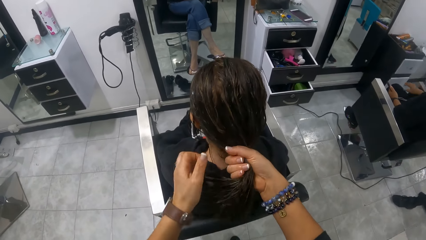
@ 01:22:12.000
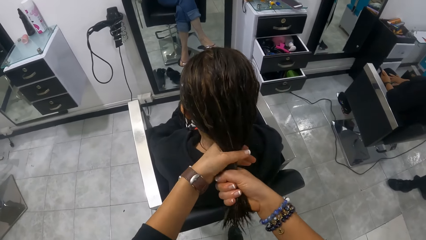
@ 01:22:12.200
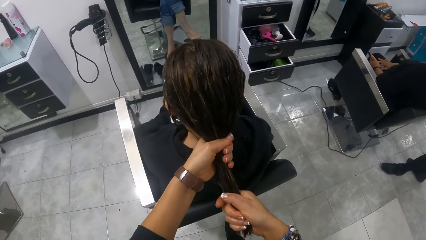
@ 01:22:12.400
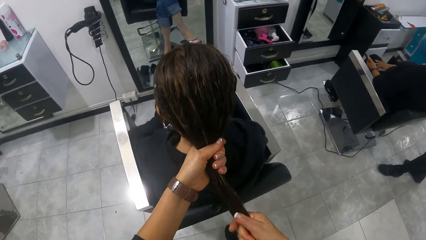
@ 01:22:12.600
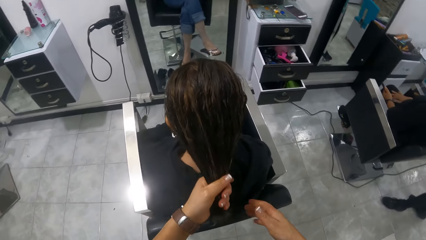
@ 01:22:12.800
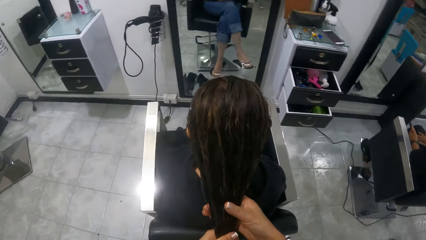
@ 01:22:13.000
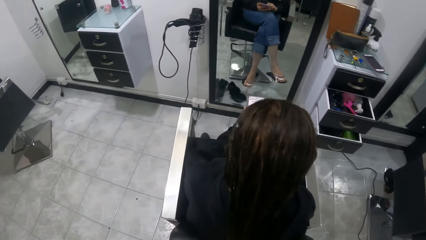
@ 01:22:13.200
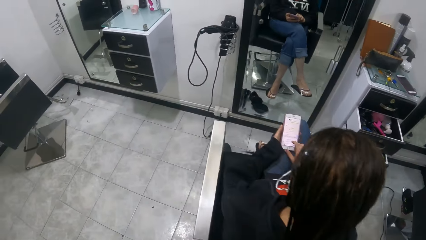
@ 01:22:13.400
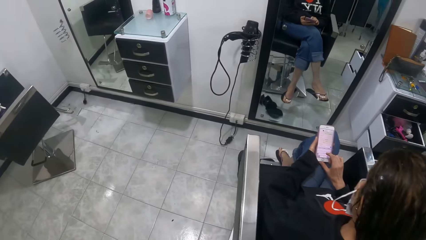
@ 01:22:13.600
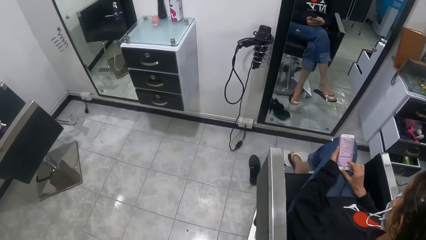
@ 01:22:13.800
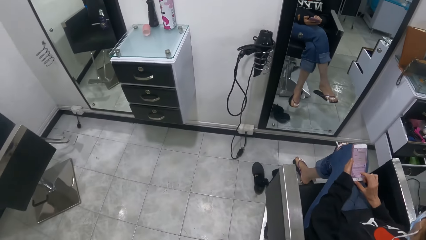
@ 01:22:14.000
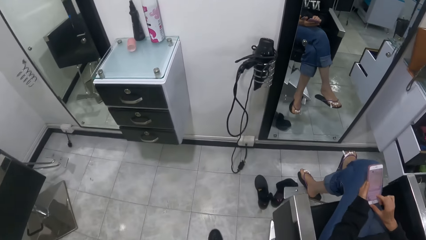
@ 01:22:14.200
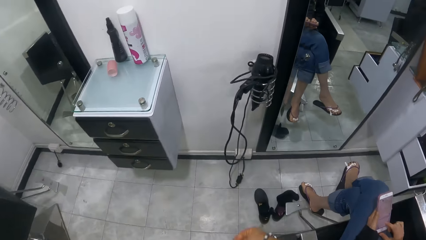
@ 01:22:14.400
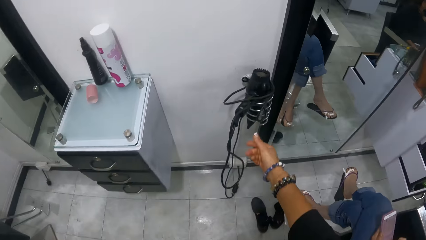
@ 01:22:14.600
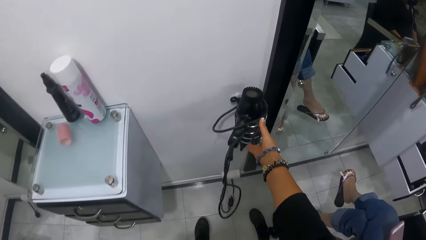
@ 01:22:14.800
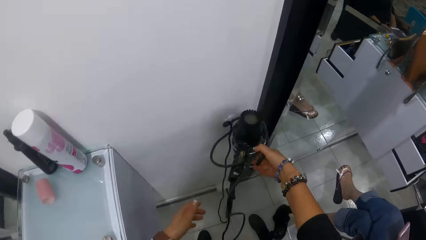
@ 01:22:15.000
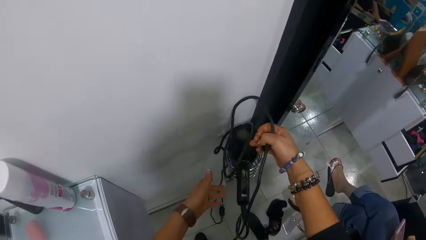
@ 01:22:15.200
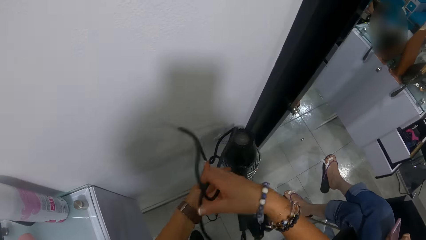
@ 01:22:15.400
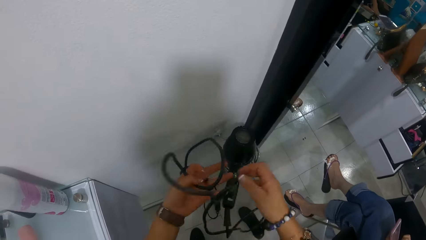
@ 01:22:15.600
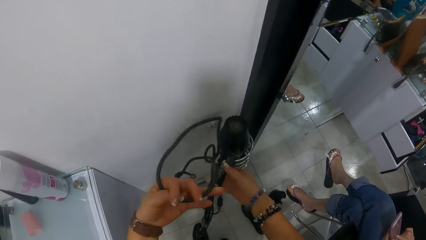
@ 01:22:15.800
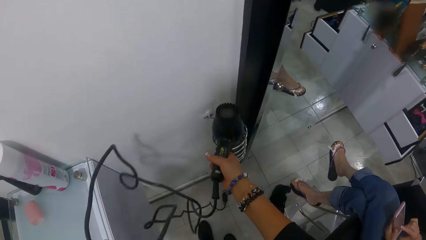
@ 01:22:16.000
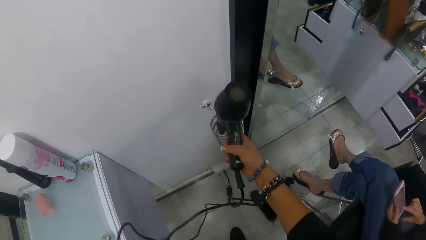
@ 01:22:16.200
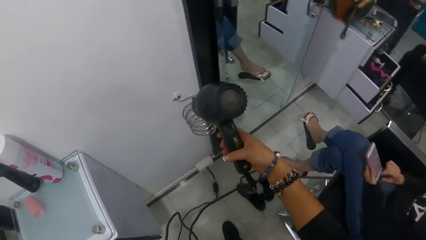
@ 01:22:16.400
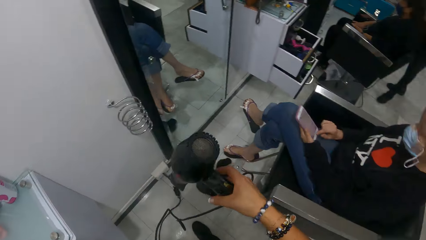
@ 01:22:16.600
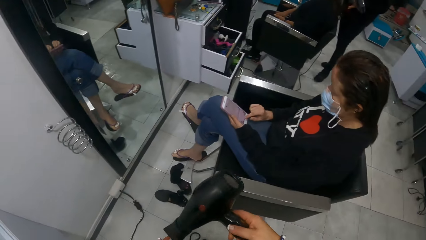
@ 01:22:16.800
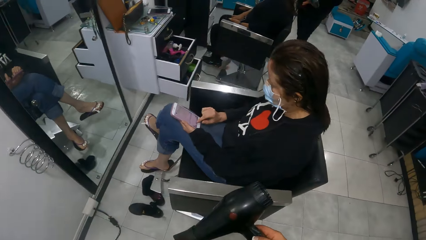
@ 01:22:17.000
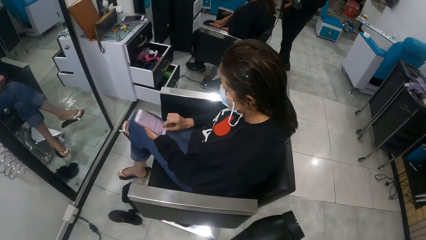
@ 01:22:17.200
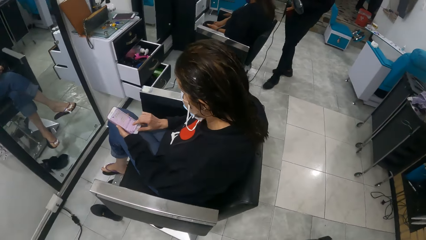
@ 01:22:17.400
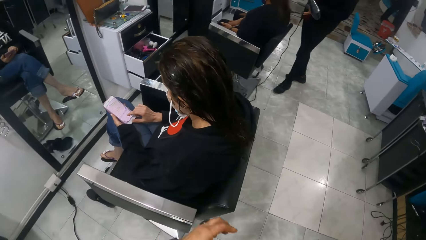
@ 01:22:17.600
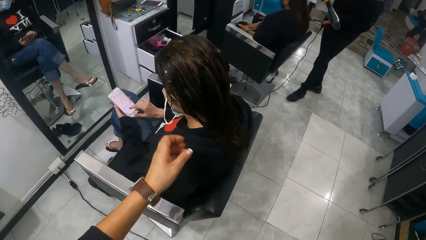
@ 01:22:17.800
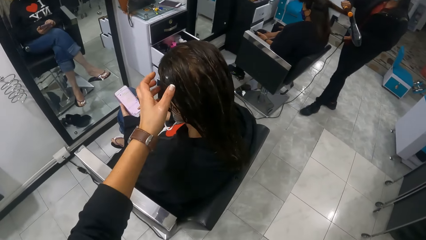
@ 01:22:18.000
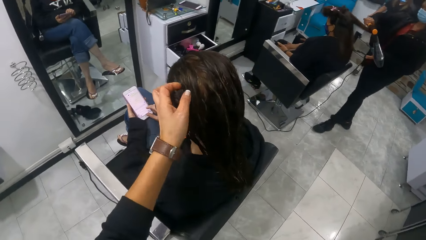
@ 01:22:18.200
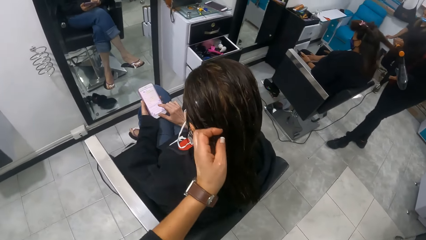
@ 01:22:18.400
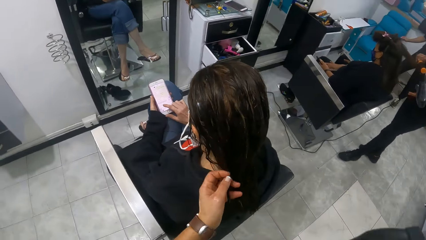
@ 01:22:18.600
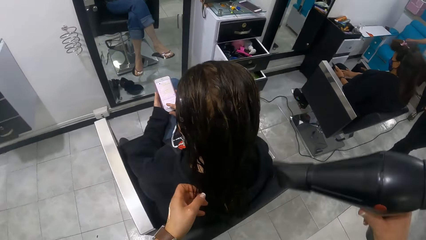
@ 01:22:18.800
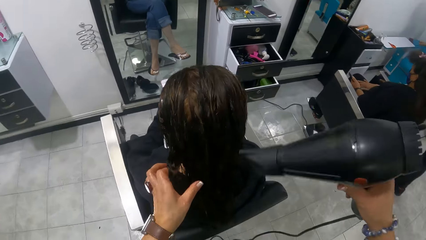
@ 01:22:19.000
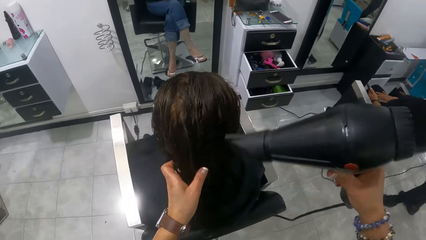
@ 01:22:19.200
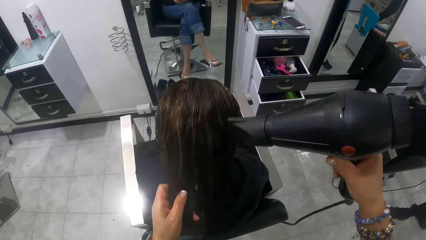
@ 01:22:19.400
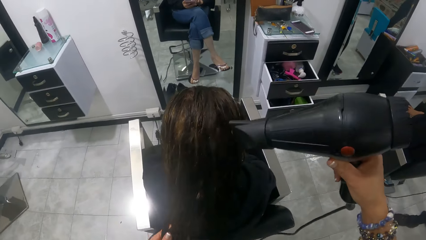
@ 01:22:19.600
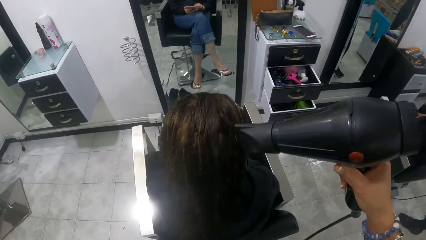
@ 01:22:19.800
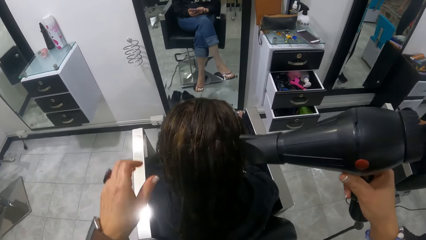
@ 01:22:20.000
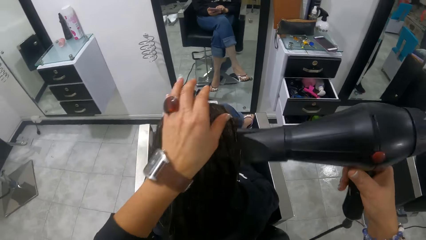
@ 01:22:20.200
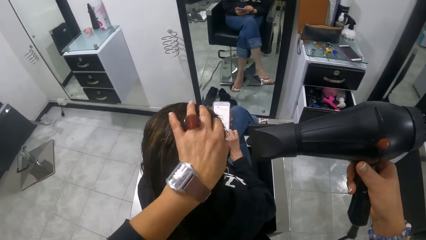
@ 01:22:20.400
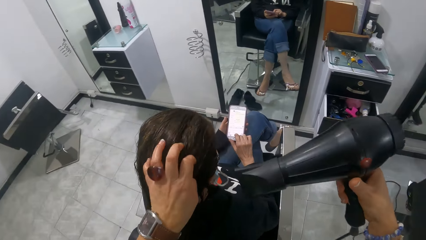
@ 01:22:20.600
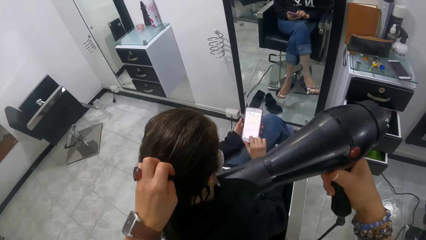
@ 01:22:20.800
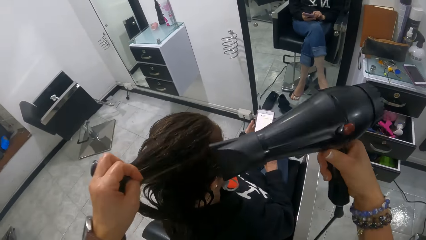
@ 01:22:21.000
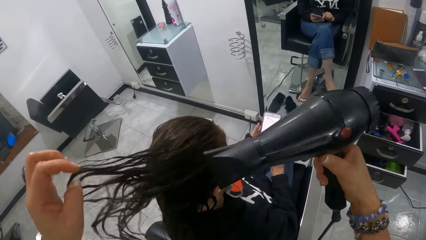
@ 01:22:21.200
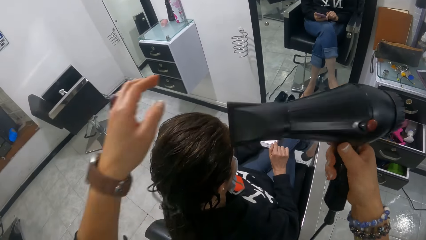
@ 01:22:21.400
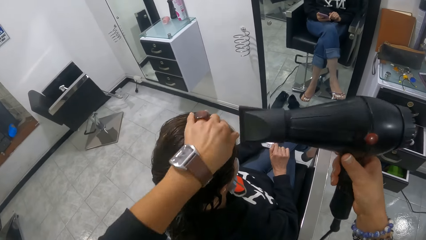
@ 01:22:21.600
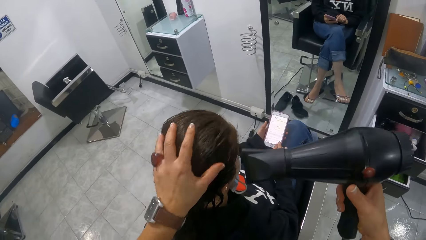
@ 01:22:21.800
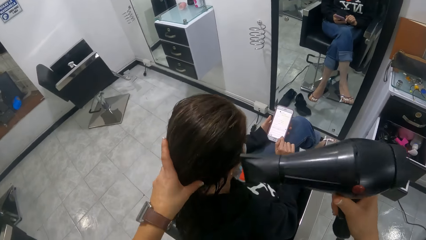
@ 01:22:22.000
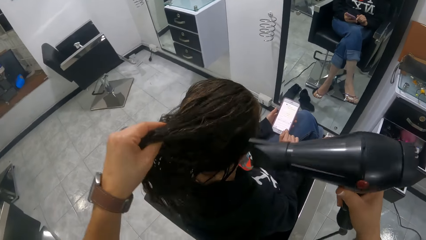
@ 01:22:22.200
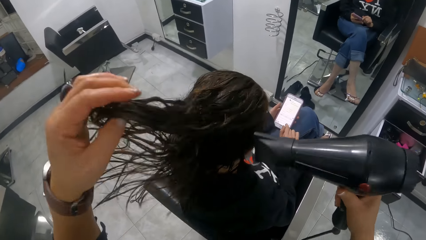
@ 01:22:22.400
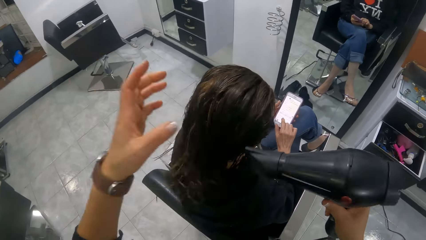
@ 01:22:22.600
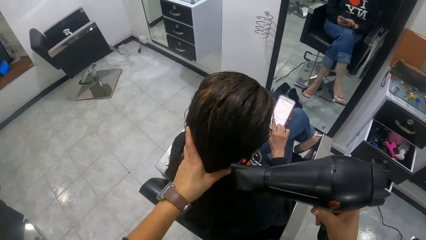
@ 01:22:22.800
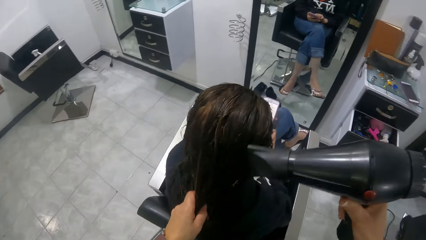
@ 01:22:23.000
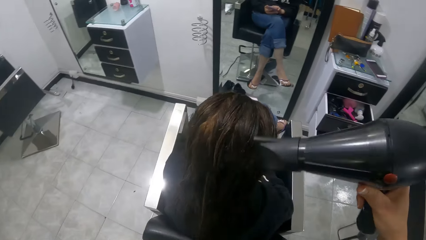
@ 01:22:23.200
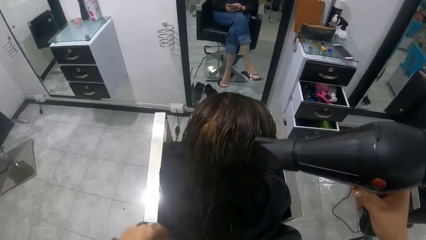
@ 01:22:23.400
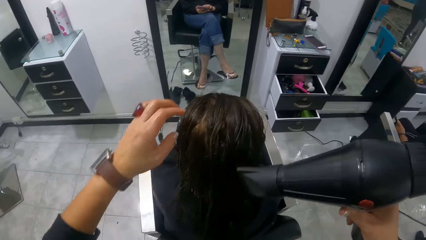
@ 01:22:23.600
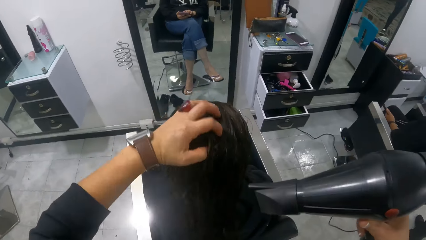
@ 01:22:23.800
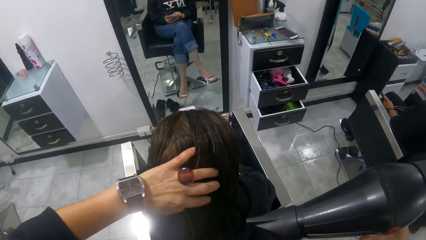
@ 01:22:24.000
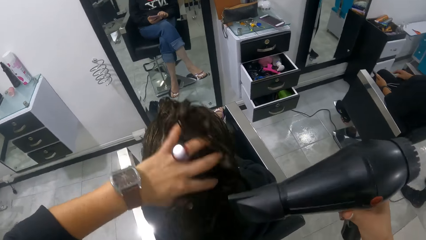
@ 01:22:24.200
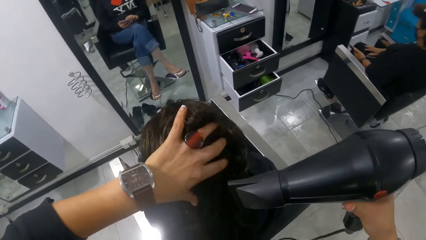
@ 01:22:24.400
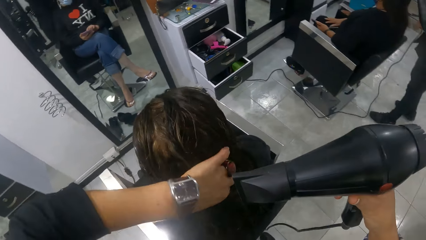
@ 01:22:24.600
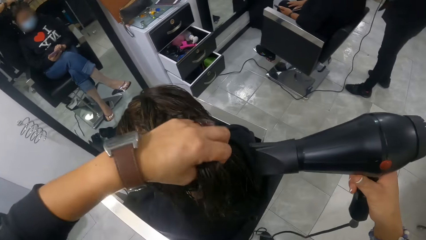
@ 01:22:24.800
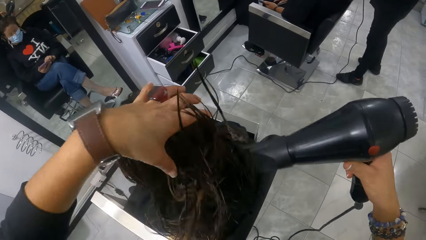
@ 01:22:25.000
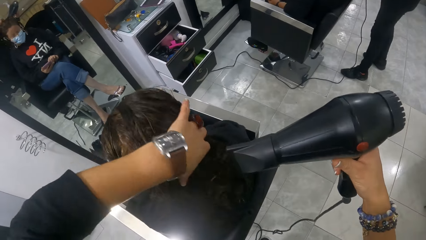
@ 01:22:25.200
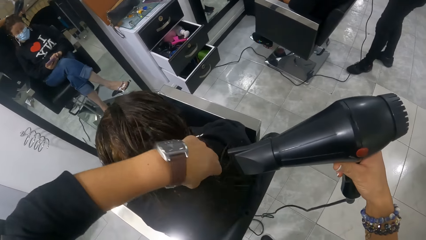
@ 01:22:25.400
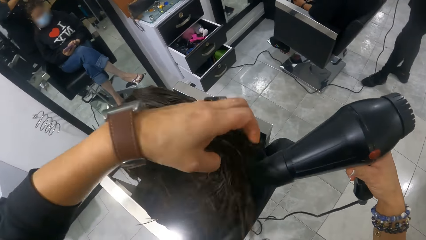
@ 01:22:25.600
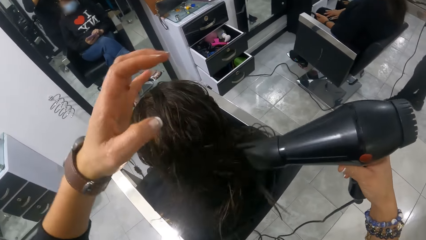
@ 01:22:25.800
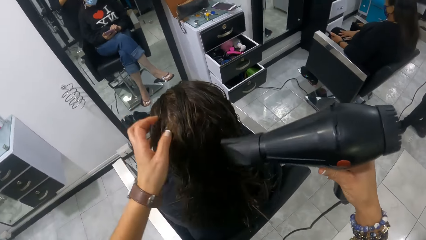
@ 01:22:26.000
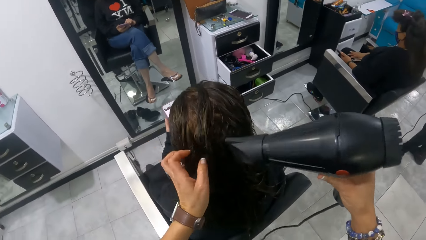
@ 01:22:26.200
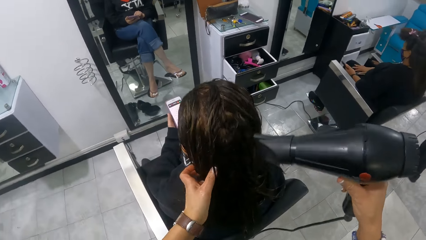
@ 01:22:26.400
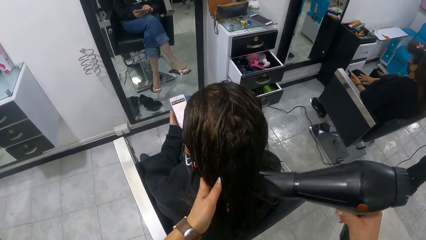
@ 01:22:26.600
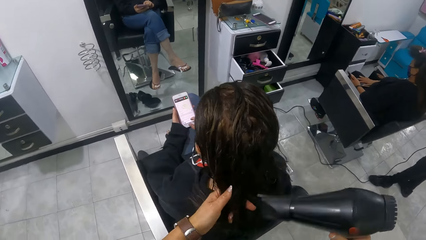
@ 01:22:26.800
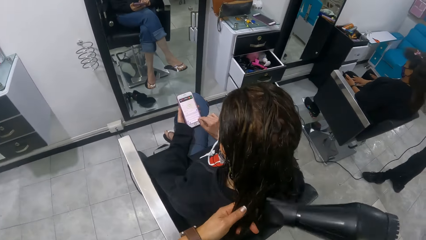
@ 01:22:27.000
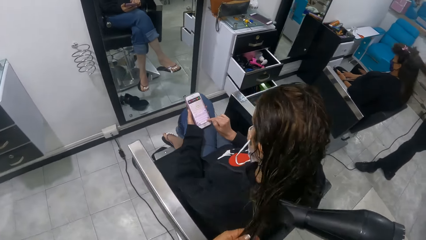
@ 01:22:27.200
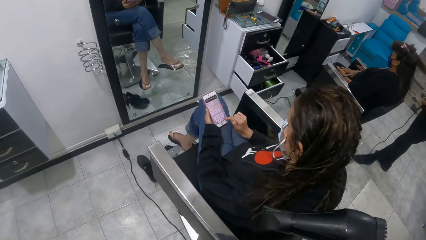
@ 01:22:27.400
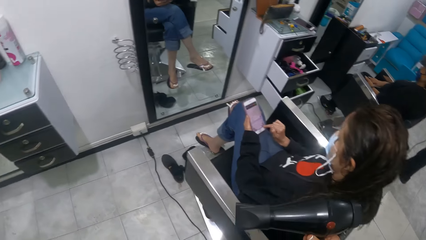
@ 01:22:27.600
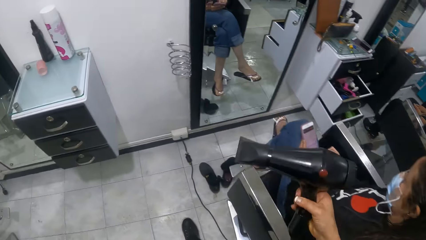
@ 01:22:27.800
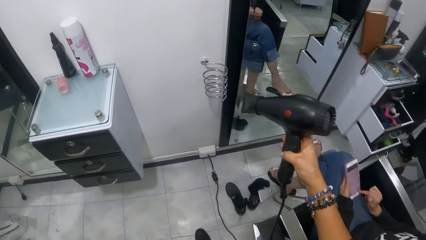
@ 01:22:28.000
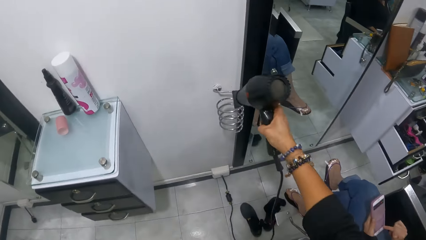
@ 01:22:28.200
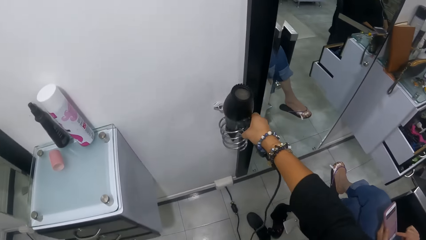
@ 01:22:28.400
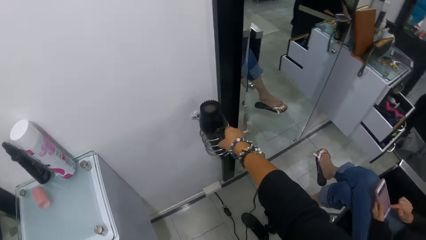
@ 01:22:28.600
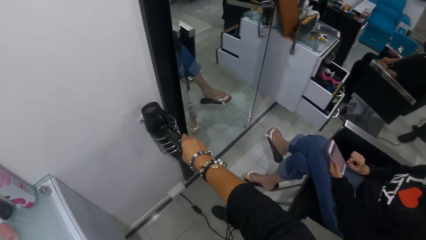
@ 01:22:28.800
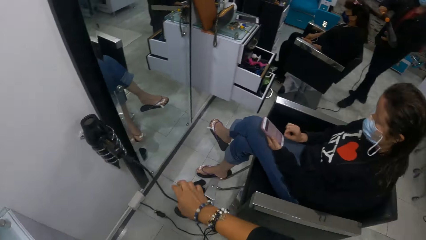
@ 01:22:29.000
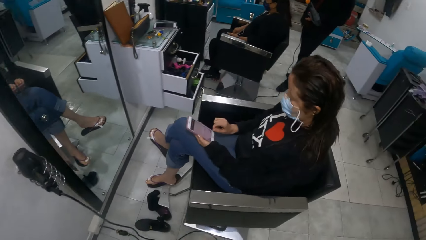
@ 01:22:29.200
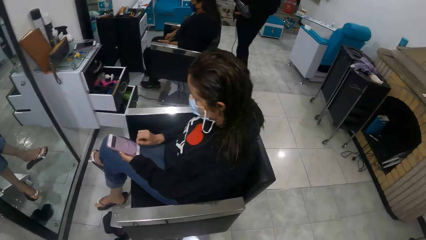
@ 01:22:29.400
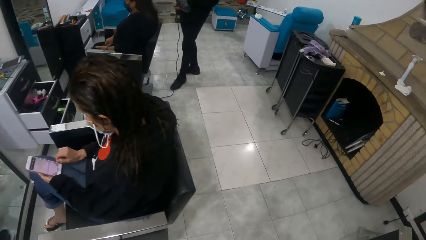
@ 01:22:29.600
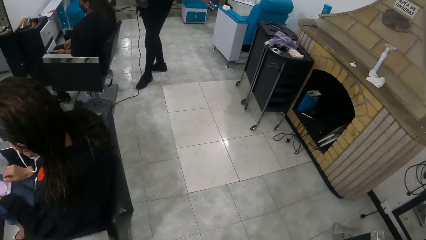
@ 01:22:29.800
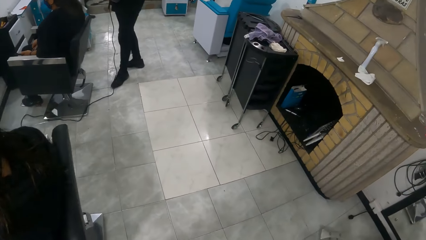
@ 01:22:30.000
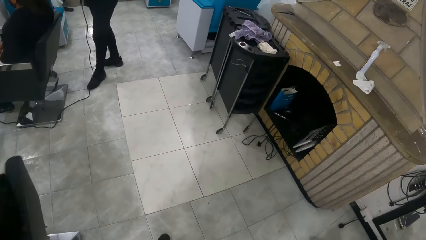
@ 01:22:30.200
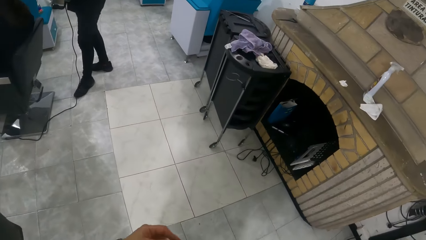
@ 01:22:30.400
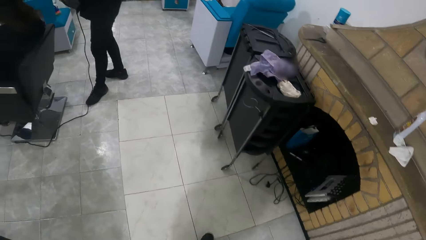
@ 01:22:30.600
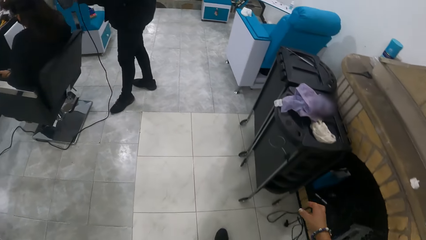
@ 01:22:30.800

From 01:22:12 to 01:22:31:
The camera wearer walks around the salon. She unwinds the power cord of a hair dryer with her right hand. She holds the power cord with her left hand. She picks the hair dryer from a wall stand with her right hand. She walks to the chair. She uses the hair dryer on the hair of the woman with both hands. She drops the hair dryer in her right hand in the wall stand. She walks around the salon.
